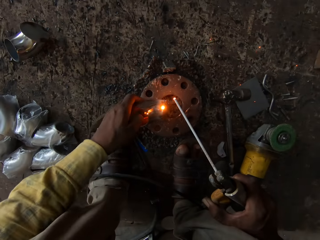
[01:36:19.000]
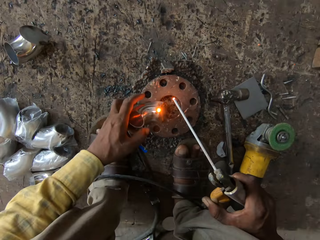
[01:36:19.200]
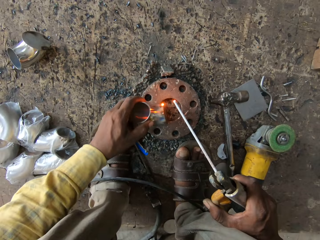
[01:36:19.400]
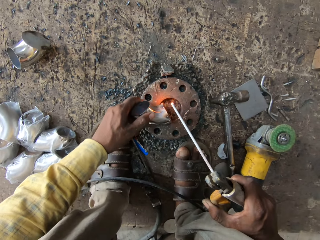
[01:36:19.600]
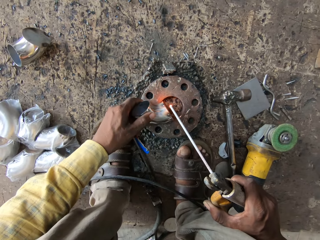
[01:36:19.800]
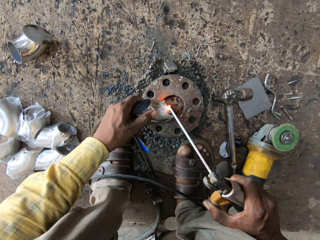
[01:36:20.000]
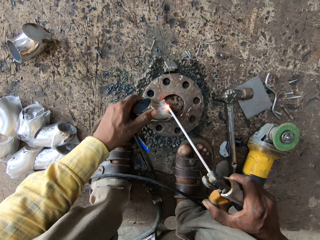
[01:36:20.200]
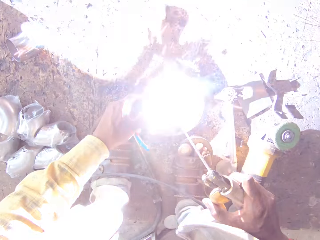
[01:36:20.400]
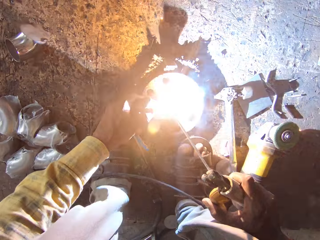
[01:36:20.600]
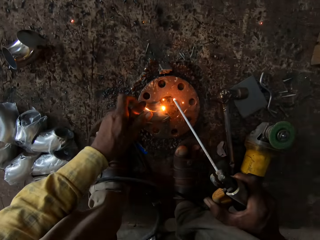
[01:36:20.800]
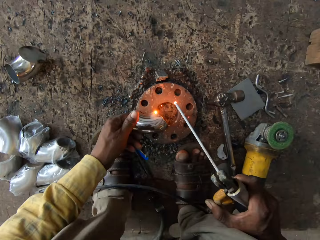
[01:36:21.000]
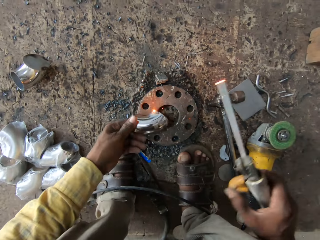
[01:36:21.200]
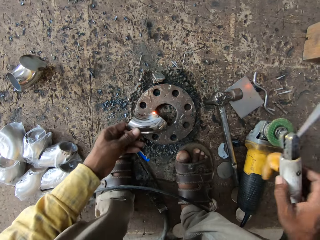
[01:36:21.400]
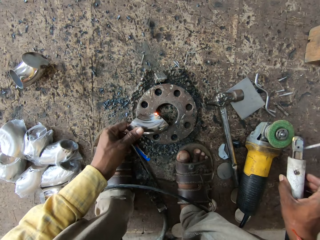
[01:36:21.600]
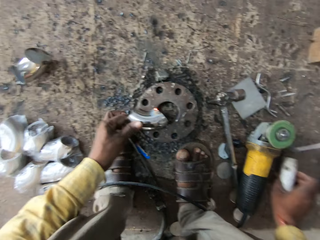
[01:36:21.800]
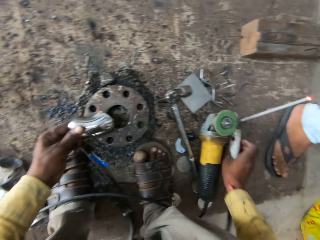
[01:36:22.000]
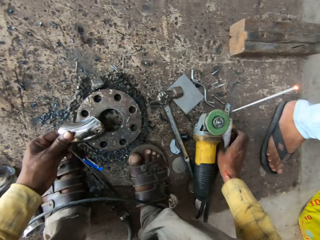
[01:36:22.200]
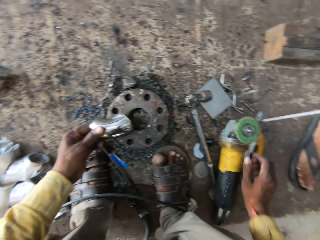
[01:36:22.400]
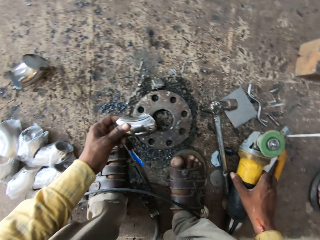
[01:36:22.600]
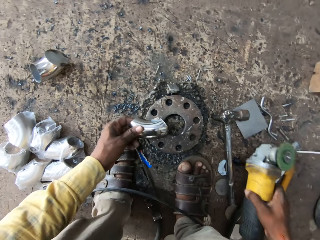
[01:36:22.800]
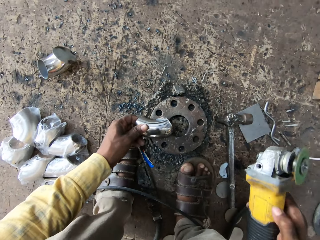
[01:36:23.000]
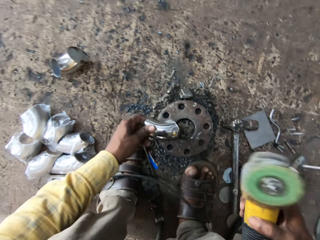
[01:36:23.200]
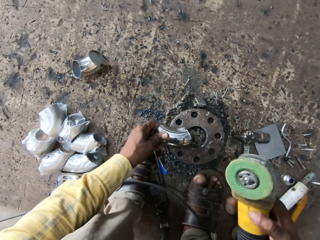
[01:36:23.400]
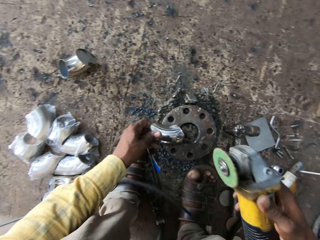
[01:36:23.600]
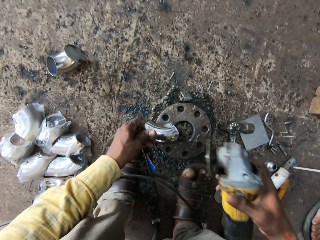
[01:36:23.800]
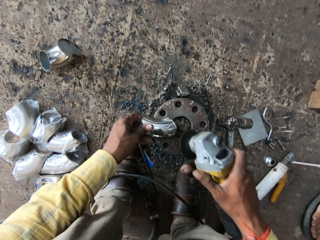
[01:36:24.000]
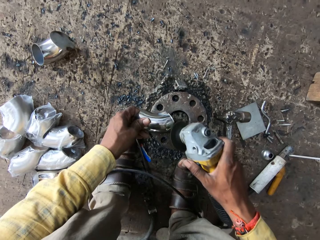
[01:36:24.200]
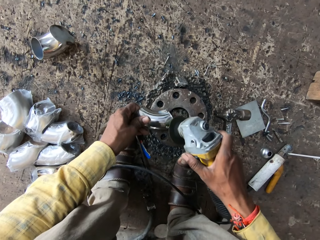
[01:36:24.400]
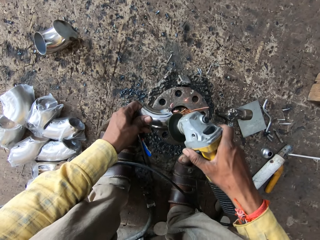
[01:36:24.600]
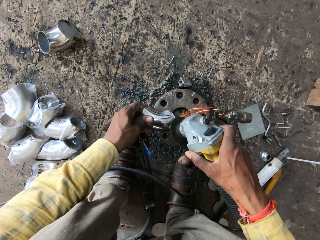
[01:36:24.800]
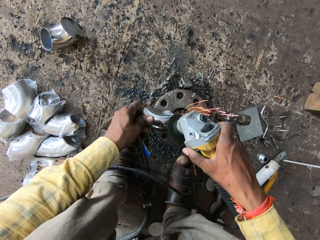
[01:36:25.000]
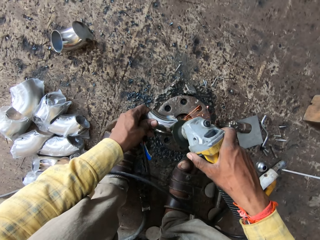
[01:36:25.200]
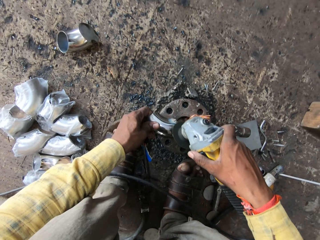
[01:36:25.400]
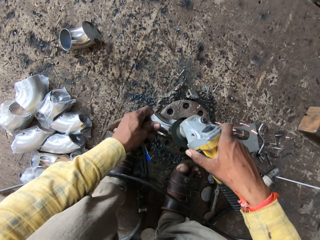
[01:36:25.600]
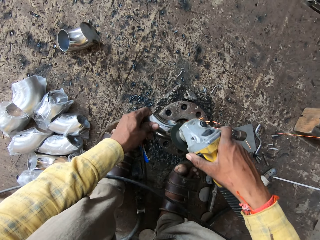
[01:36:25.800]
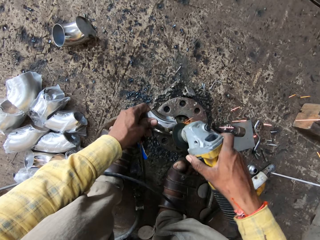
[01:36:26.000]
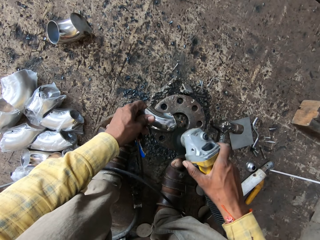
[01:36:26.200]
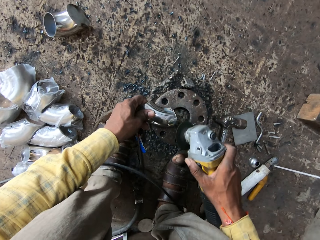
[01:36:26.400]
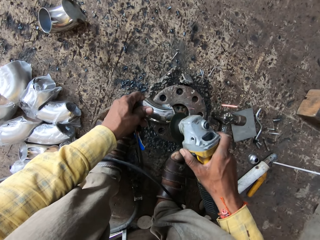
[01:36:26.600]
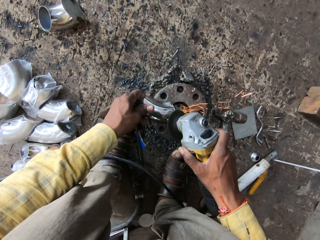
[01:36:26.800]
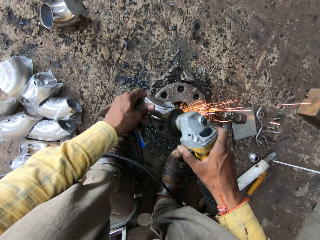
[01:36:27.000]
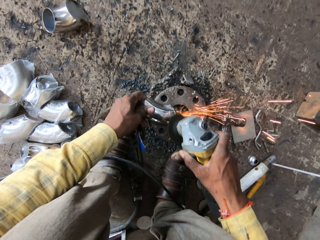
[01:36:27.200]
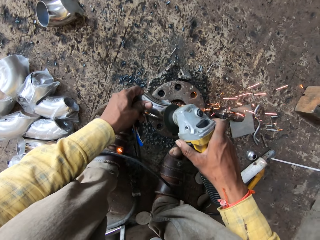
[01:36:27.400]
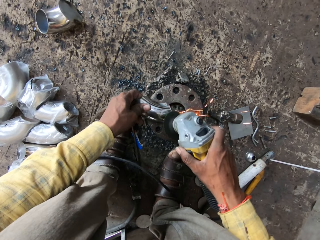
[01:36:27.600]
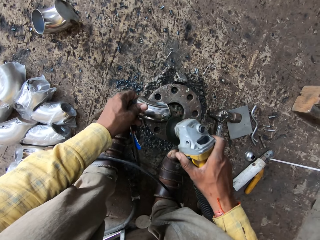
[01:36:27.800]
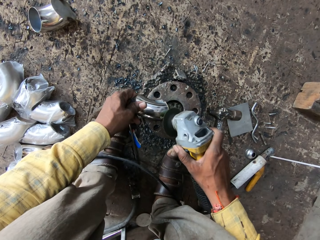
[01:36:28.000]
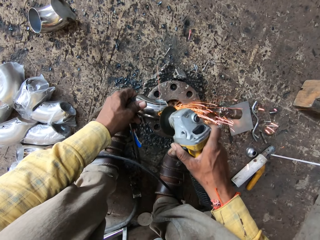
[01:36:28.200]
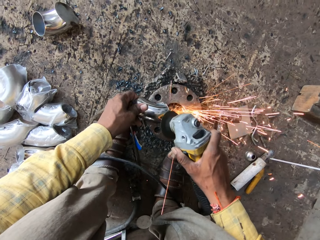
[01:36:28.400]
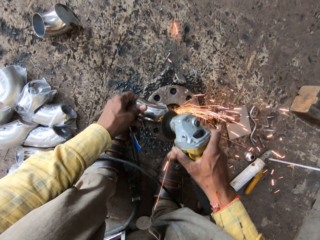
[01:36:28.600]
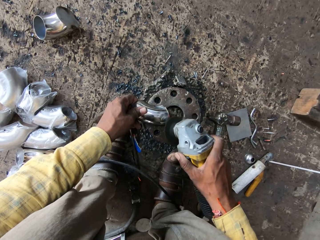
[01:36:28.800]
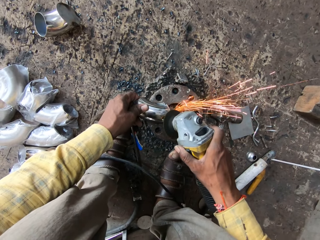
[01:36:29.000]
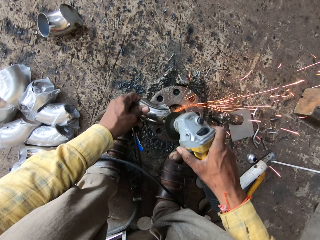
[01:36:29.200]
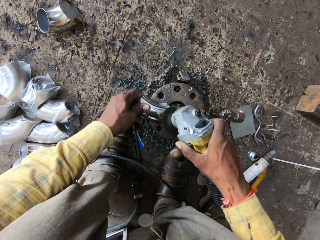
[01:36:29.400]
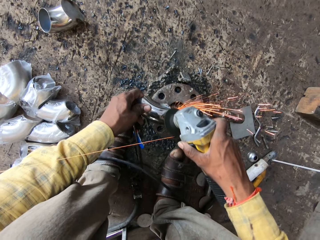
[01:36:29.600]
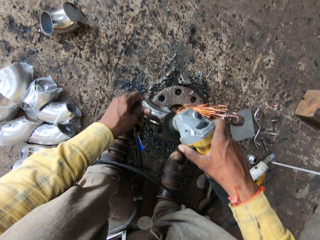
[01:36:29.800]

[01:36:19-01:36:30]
The camera wearer puts the welding rod on the ground. They pick up the metal grinder. They cut the metal tube using the metal grinder. They grind a metal.

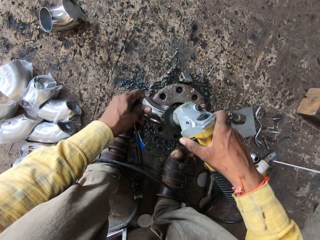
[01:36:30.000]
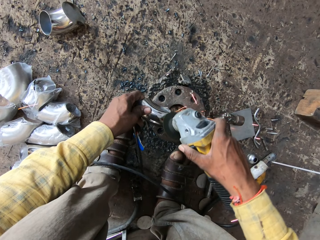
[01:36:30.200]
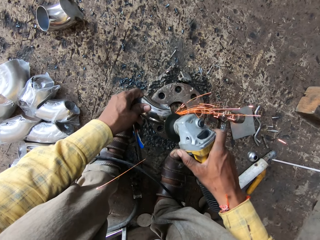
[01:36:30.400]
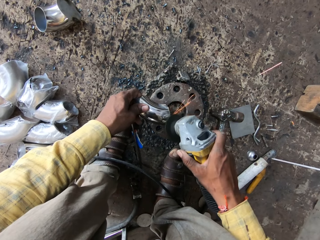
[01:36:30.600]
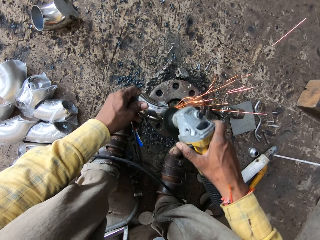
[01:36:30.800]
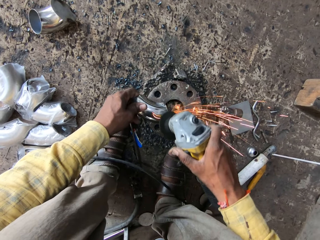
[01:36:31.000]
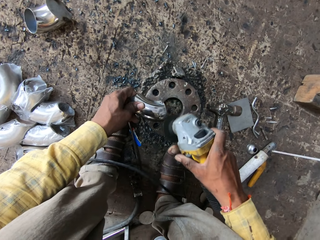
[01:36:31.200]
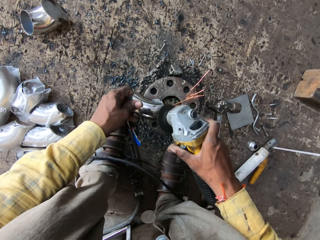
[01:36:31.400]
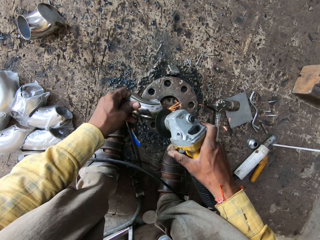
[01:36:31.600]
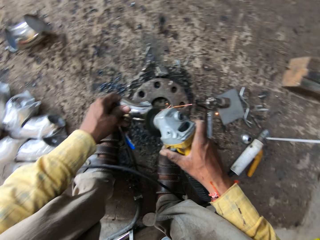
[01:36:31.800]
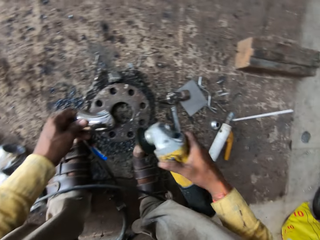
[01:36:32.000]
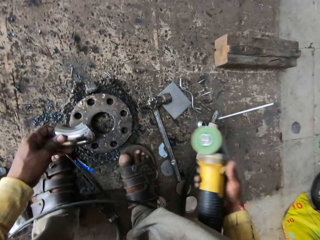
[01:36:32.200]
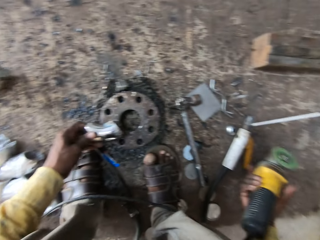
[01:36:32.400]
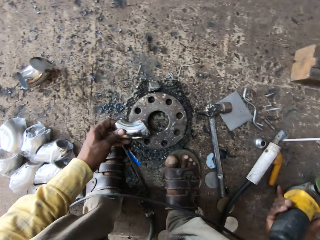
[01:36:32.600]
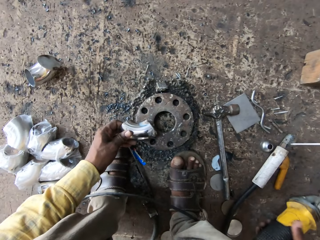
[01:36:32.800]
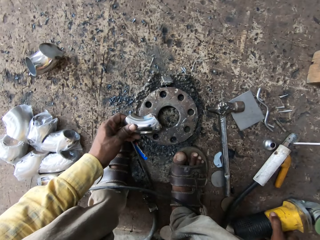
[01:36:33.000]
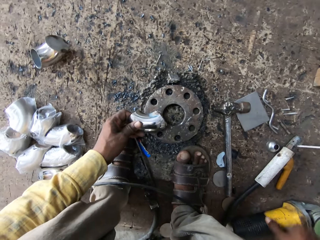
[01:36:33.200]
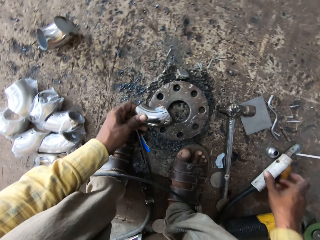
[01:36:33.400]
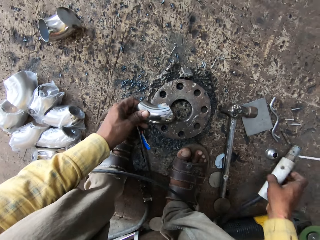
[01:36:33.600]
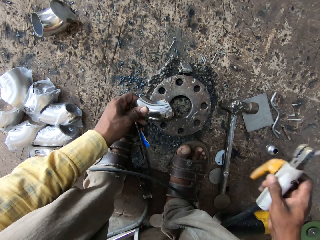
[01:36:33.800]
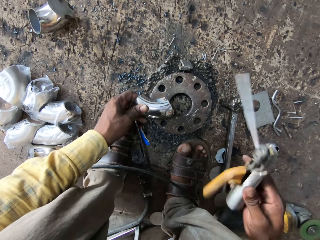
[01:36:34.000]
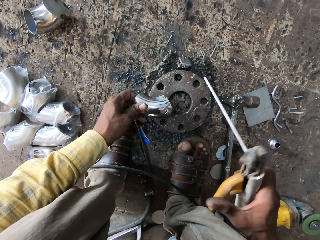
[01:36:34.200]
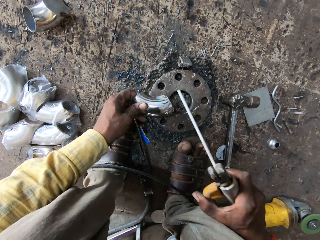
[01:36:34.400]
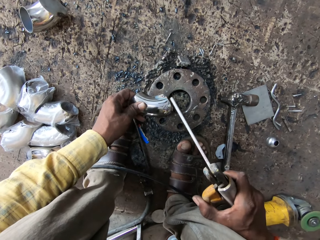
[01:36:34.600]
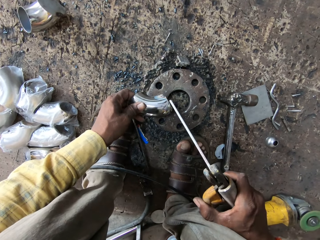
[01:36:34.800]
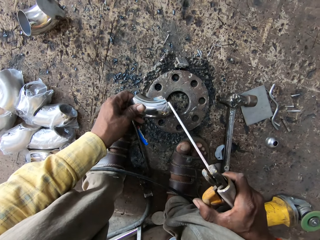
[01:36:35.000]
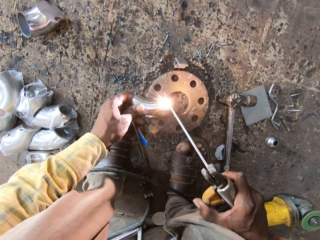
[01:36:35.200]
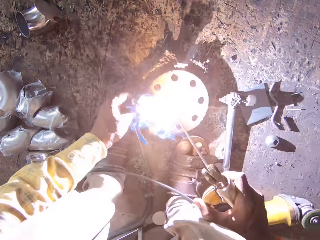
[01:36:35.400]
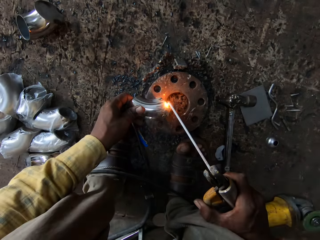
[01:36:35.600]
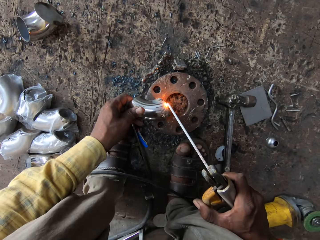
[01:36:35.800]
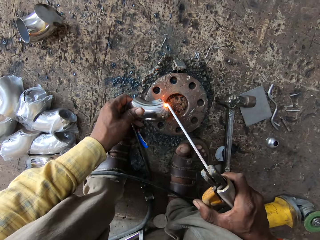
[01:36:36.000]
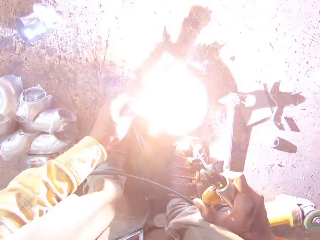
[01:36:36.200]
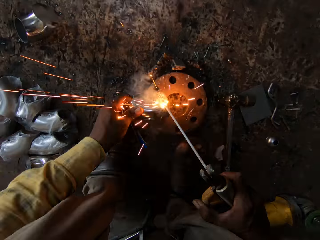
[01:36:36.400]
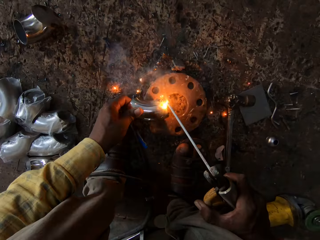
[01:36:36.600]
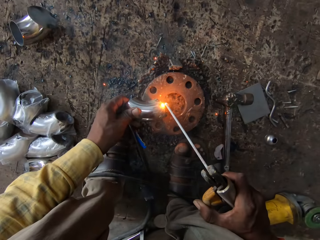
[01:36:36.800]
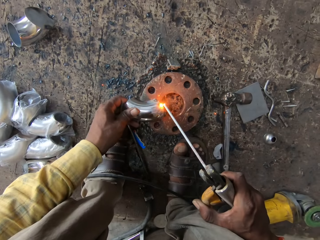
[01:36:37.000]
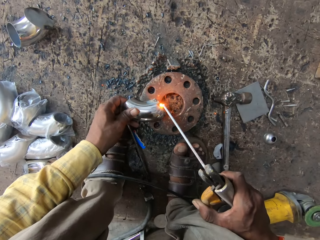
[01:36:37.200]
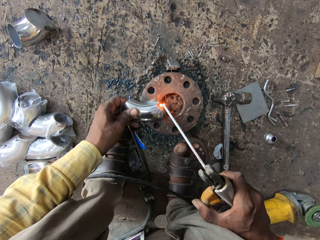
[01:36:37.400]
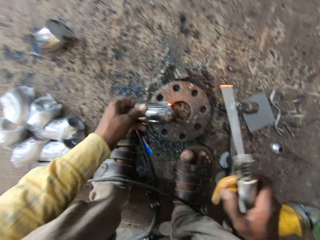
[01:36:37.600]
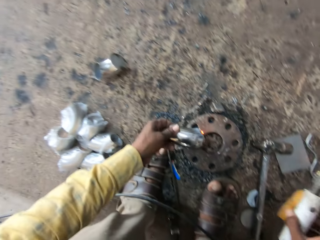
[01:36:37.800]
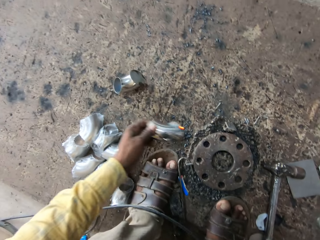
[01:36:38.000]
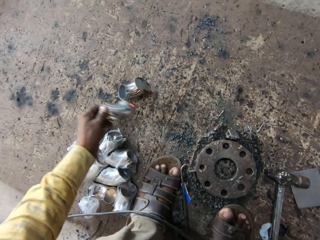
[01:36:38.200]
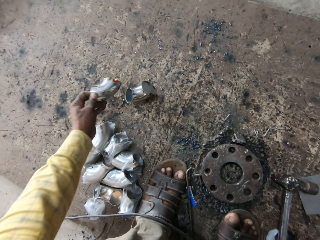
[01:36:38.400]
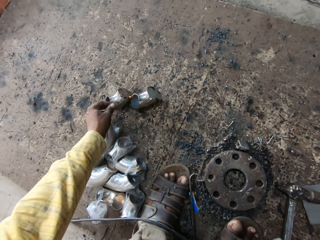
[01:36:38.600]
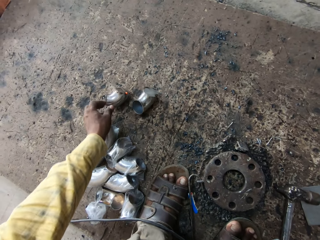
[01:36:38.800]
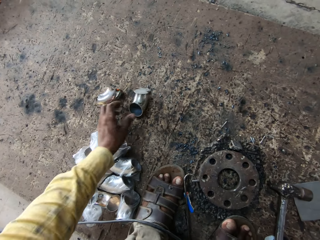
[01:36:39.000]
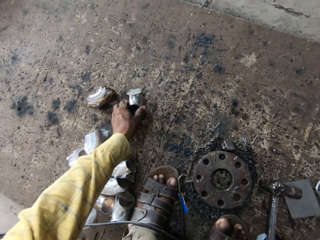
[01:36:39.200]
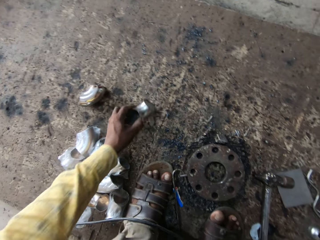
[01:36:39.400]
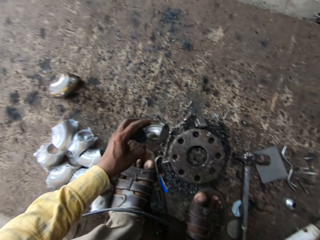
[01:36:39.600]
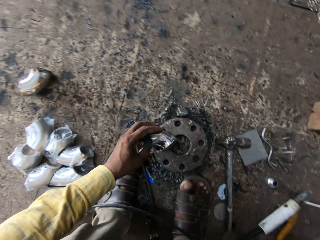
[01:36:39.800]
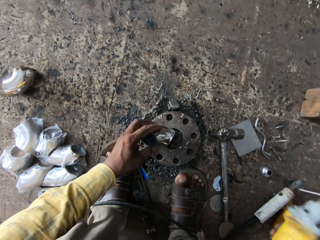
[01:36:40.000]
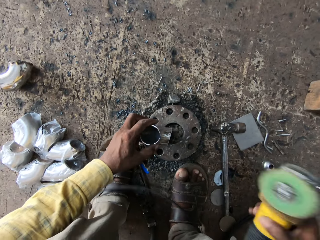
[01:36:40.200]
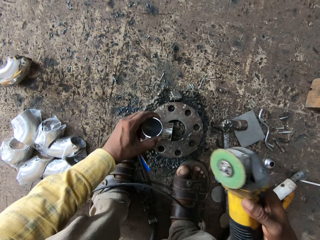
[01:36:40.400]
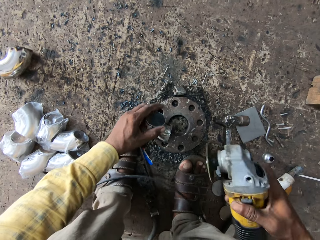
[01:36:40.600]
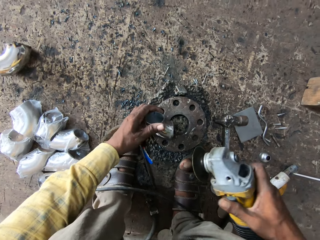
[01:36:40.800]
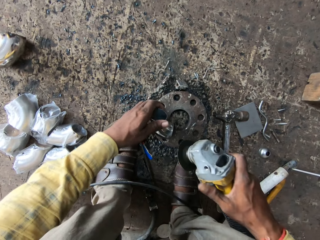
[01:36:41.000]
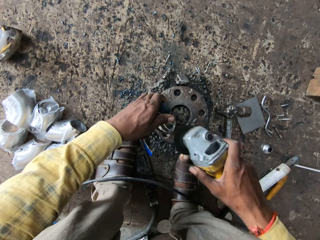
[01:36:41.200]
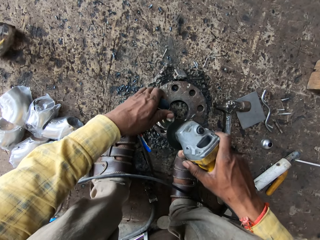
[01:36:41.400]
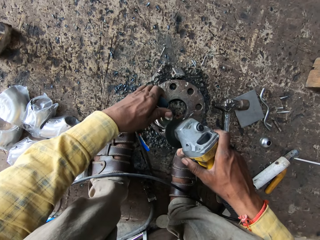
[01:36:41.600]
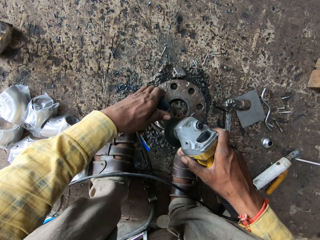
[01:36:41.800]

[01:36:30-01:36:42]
The camera wearer puts the metal grinder on the ground. They pick up the electrode holder. They hold the welding rod. They weld the metal tube using the welding rod. They put the metal tube on the ground. They pick up another metal tube.
